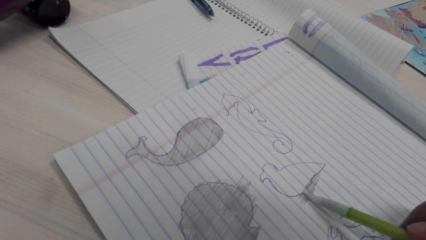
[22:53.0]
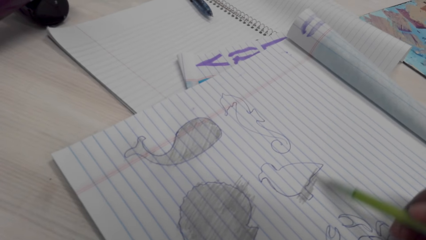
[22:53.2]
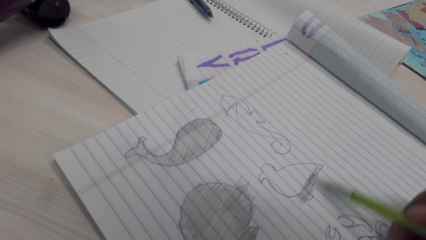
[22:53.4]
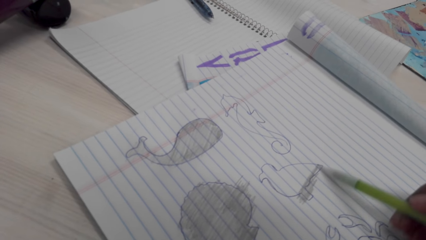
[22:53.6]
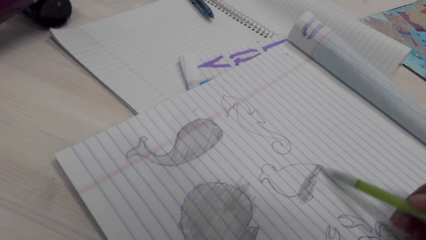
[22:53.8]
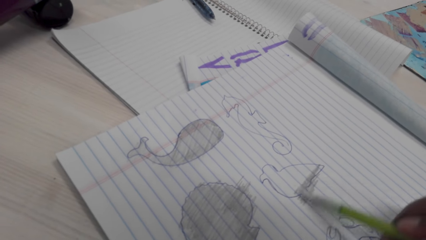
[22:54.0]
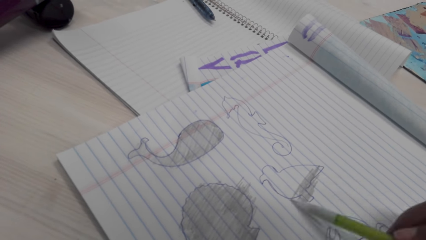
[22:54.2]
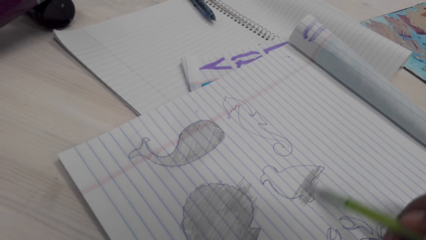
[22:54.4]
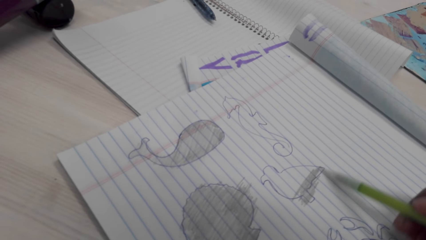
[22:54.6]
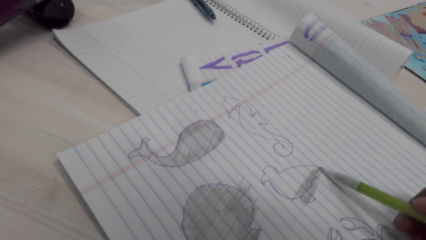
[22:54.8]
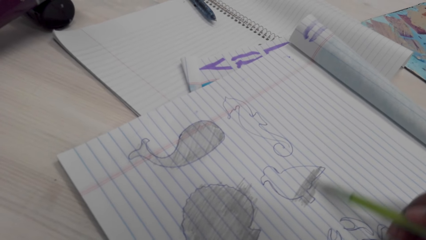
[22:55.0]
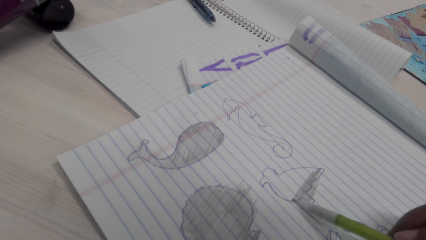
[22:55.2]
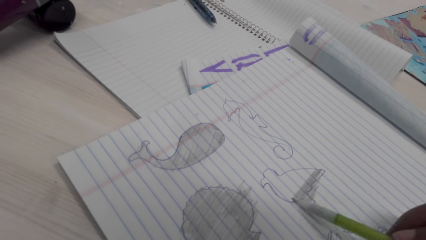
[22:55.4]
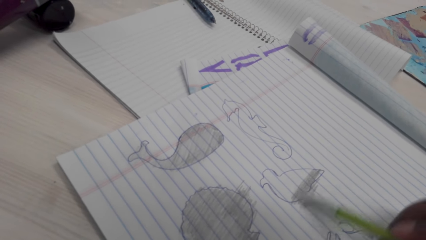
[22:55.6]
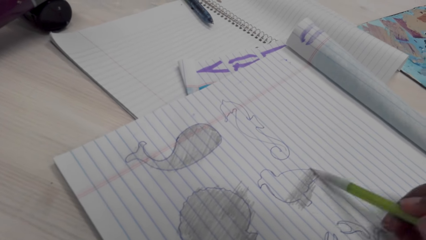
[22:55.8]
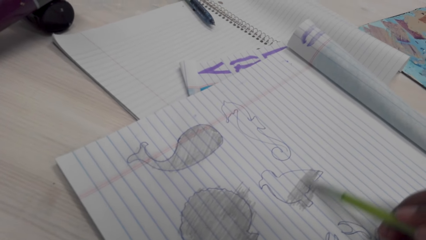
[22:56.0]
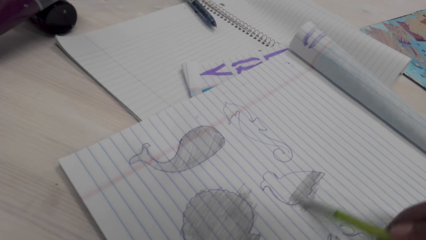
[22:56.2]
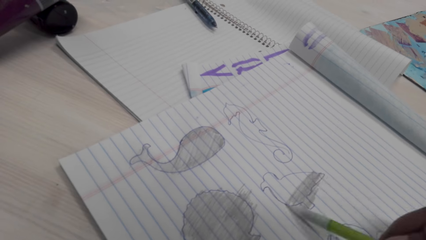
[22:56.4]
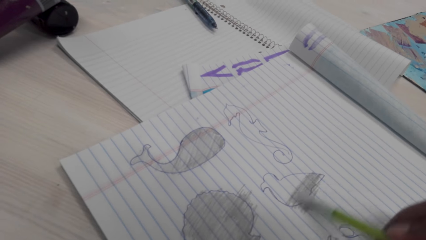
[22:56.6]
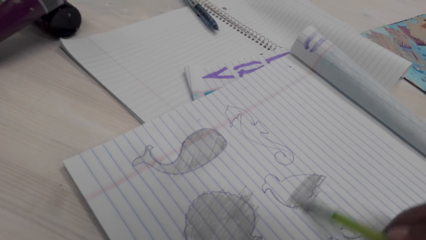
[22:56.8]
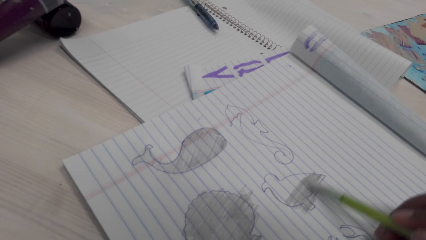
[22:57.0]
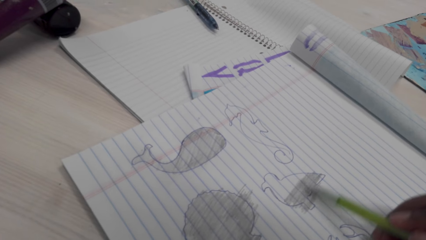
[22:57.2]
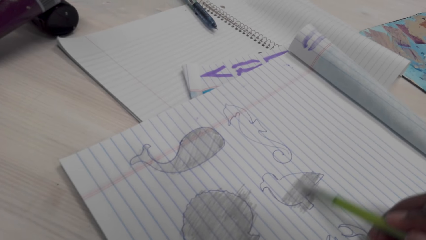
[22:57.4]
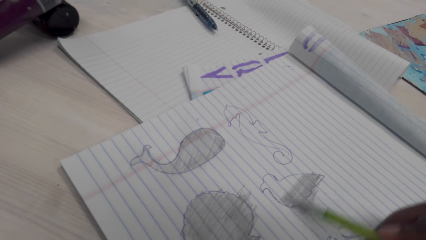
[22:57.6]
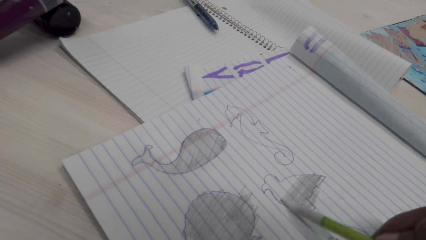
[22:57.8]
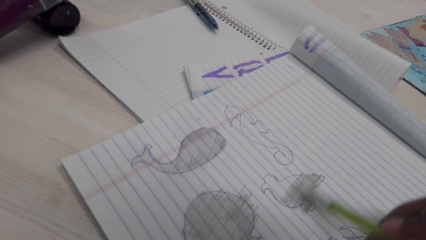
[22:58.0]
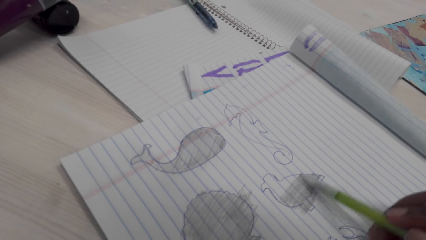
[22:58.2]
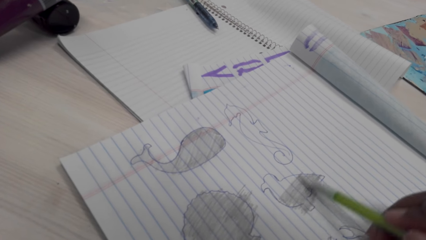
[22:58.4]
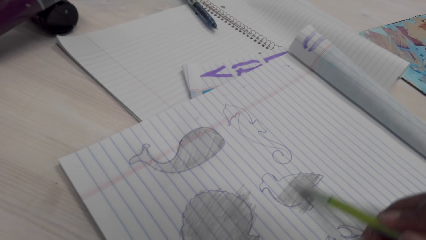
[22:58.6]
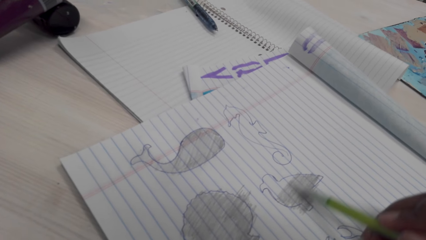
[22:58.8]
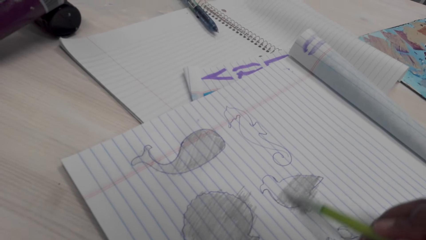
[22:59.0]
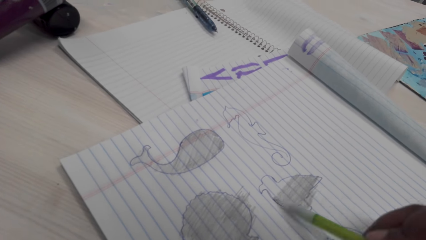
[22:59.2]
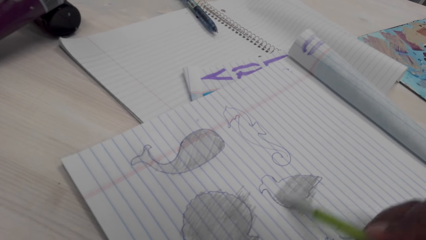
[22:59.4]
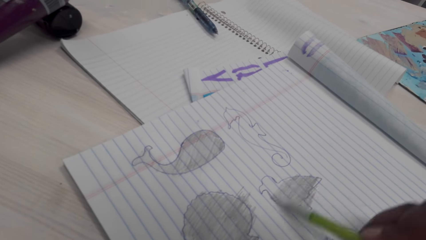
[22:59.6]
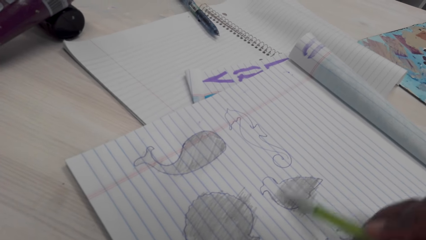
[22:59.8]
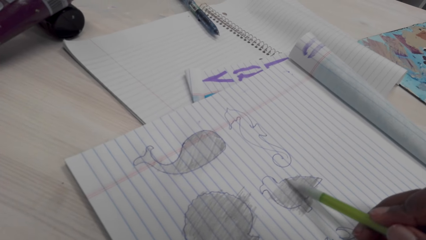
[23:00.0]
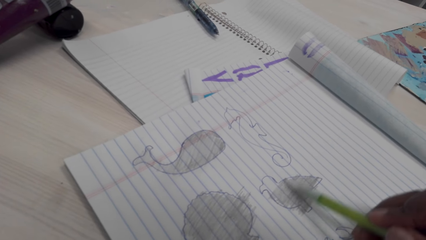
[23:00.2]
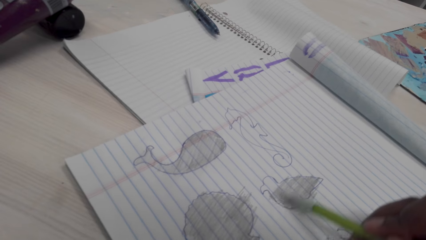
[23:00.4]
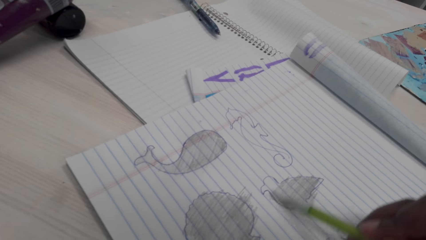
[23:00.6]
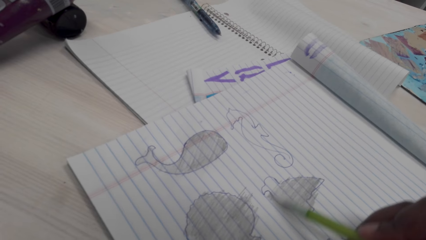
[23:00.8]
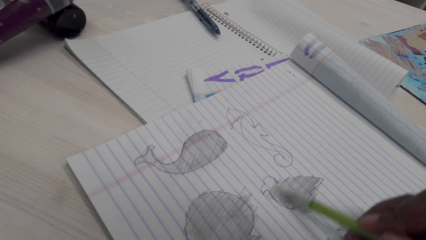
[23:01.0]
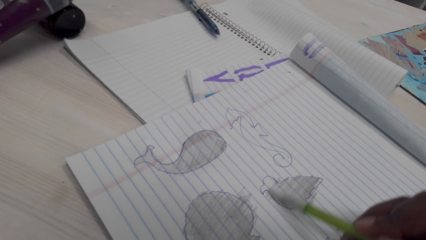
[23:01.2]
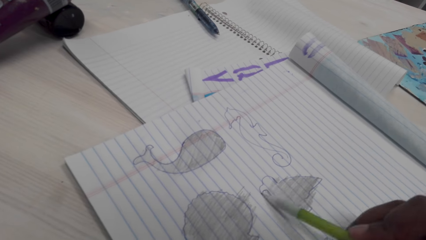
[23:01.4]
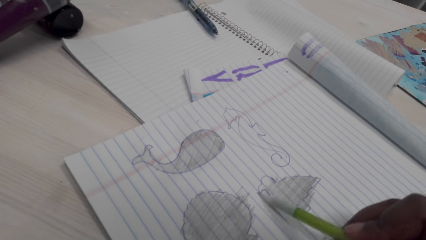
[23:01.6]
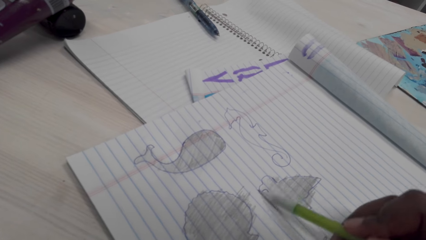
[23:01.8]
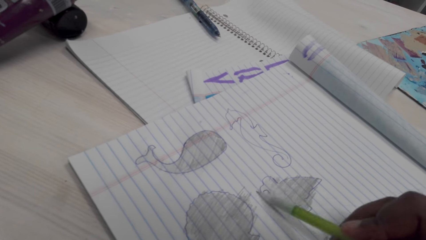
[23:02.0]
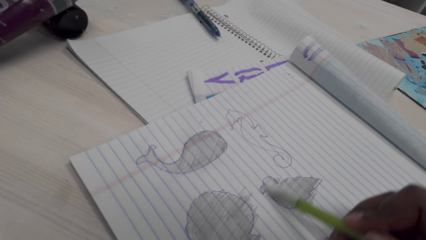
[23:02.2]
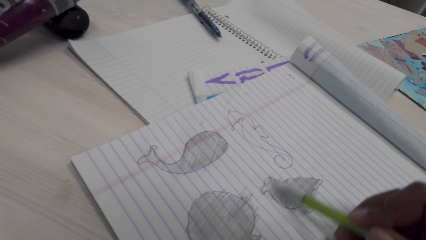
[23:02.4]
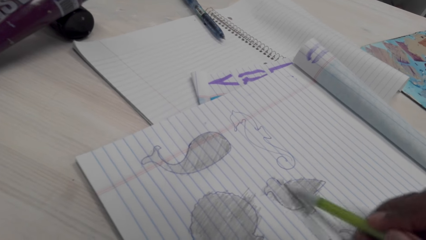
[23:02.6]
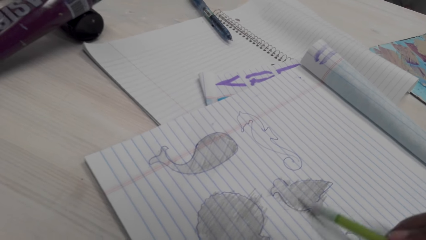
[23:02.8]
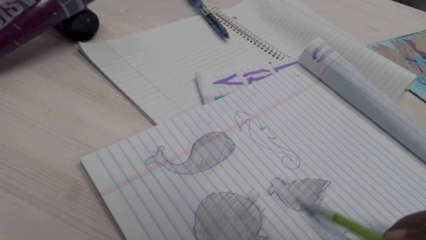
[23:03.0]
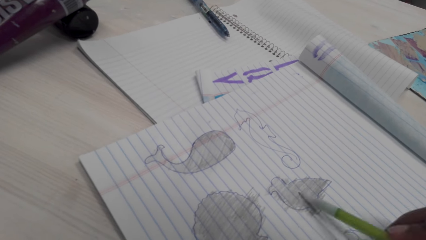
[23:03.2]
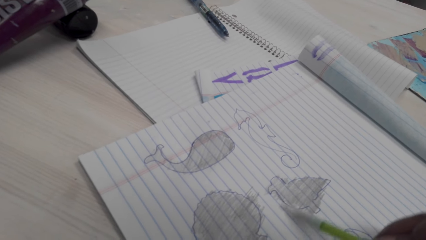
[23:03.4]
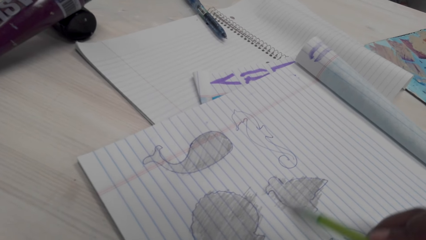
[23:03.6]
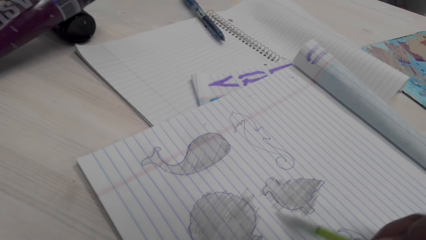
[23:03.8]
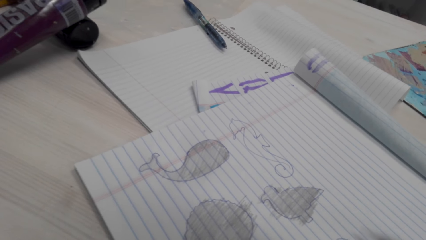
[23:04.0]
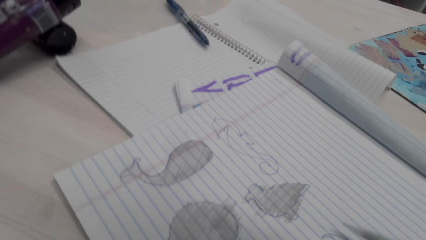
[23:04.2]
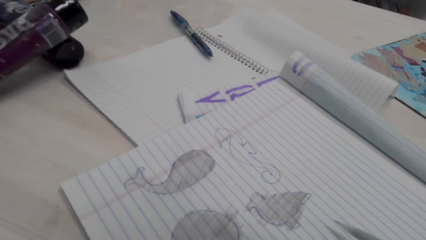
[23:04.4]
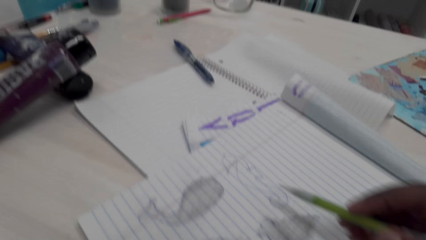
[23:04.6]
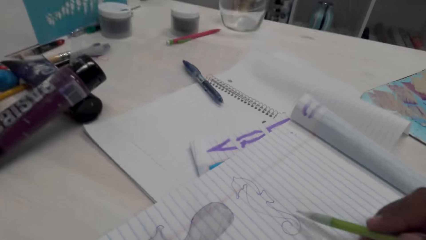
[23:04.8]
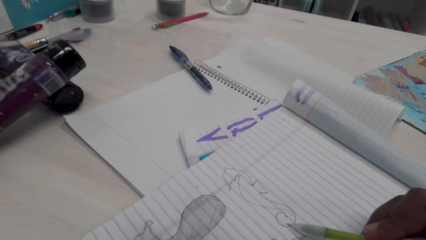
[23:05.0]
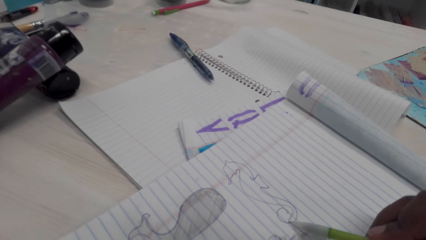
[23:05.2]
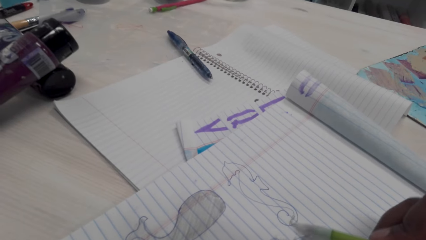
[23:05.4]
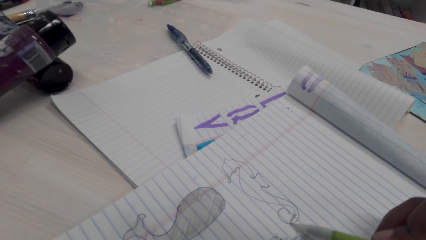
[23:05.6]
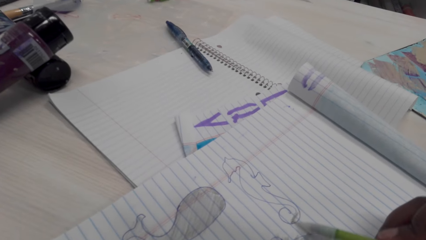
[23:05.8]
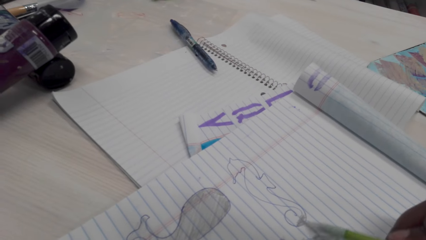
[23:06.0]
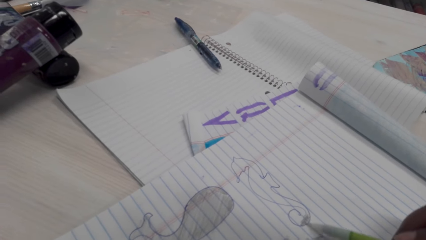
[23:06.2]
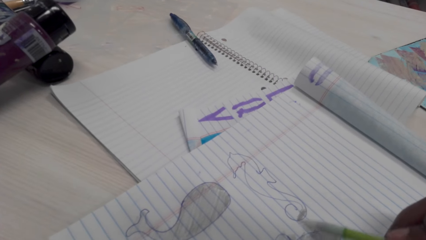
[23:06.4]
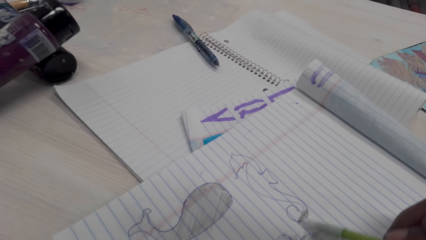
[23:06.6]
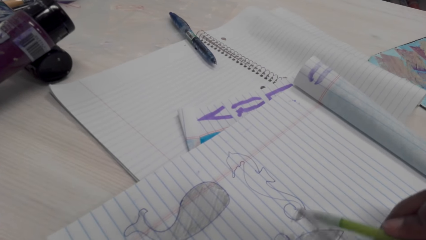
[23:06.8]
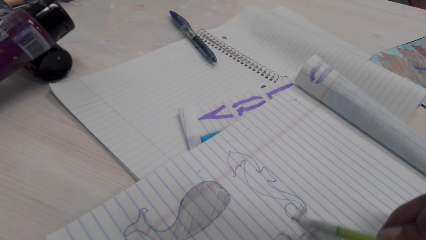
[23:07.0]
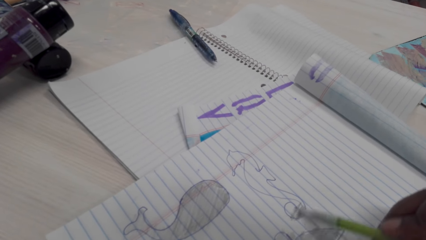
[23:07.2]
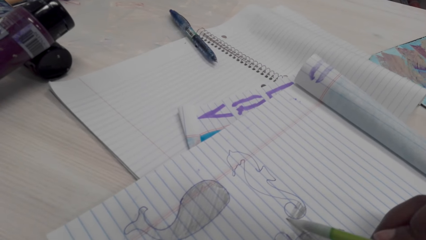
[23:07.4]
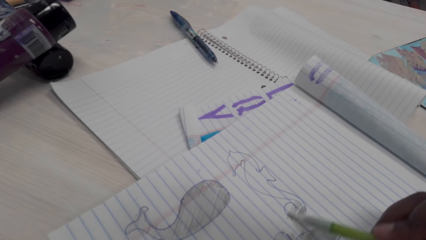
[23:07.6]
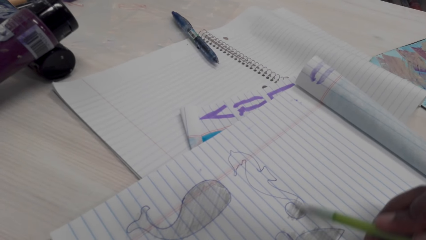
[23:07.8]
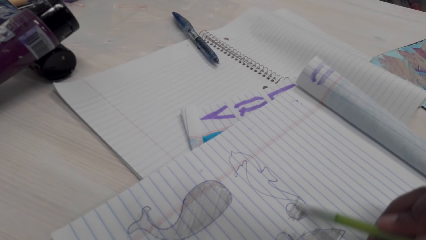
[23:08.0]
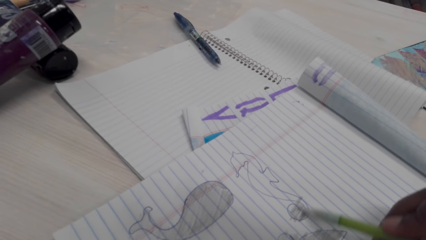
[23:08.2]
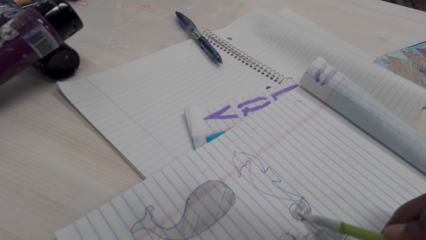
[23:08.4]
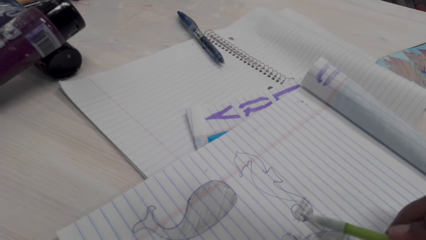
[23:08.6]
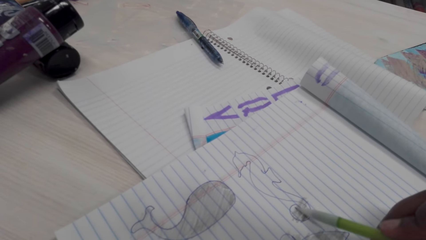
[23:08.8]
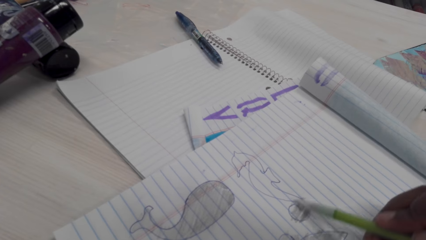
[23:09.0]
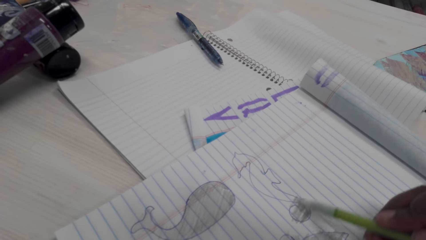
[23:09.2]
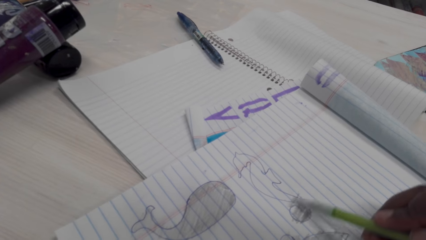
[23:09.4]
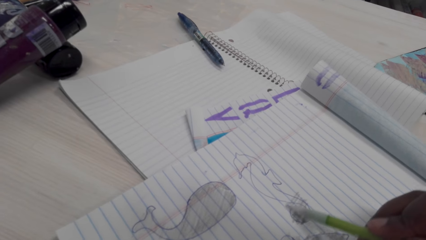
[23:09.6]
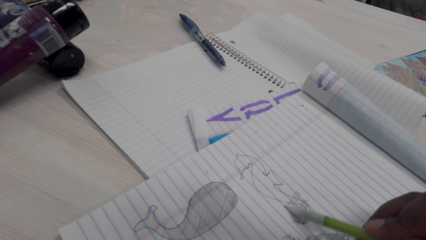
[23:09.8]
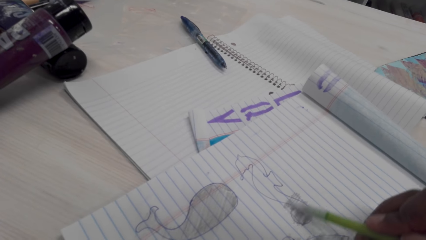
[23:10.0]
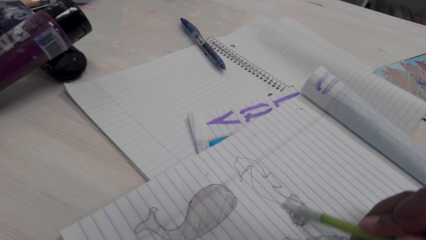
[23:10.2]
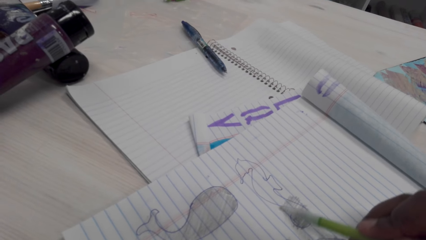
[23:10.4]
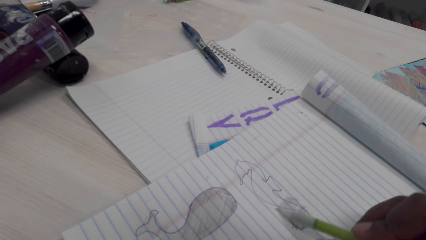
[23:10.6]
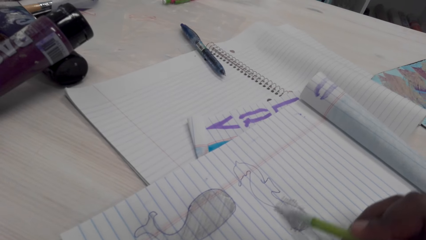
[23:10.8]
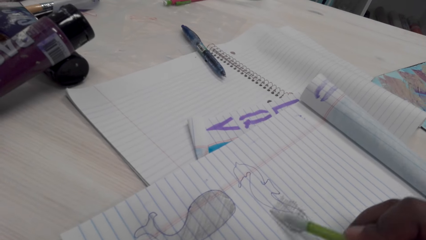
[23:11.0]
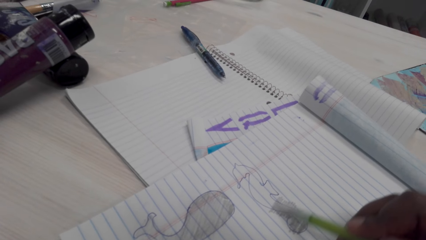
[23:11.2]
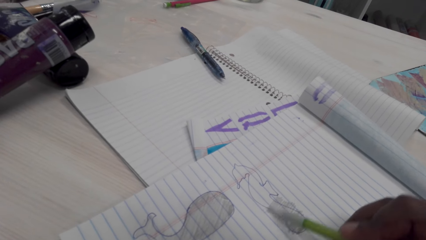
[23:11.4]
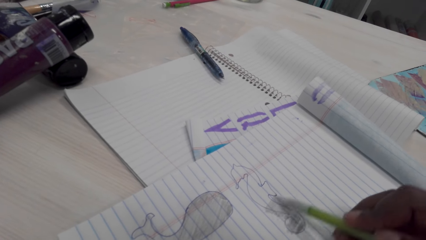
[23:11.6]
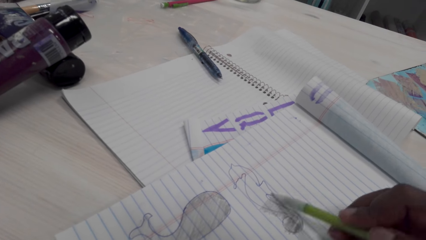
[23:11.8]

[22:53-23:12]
The camera wearer shades another drawing.
